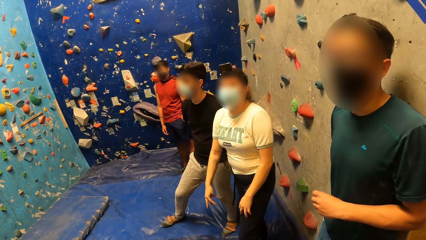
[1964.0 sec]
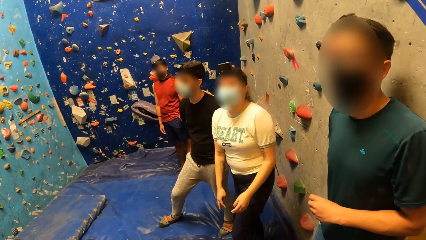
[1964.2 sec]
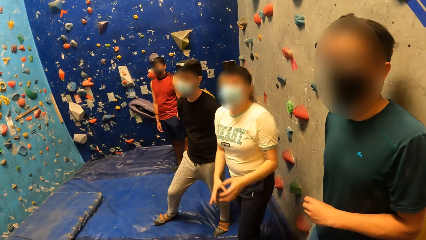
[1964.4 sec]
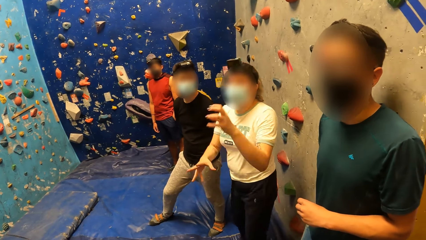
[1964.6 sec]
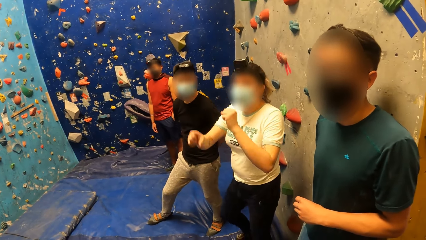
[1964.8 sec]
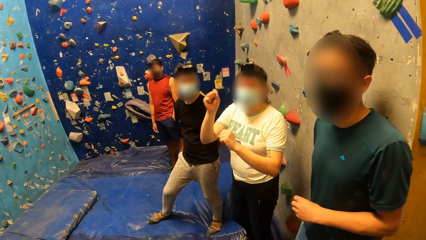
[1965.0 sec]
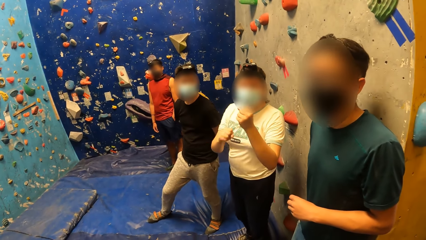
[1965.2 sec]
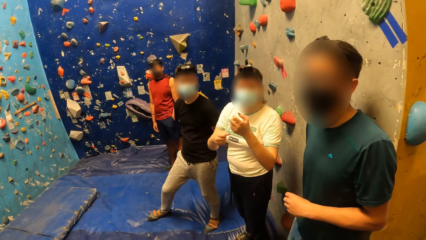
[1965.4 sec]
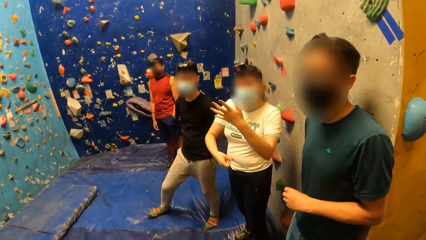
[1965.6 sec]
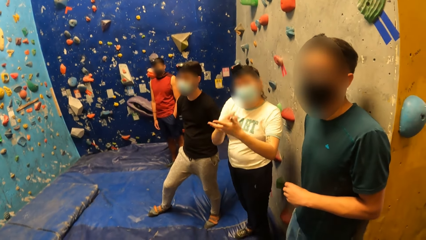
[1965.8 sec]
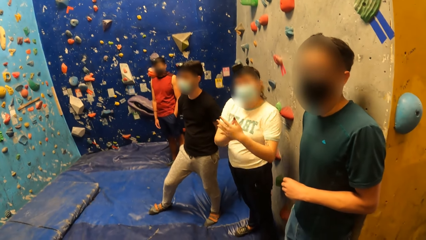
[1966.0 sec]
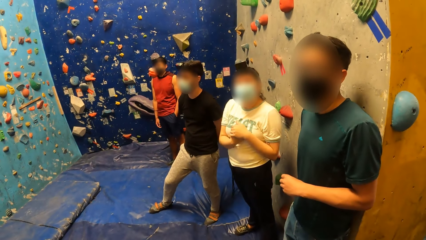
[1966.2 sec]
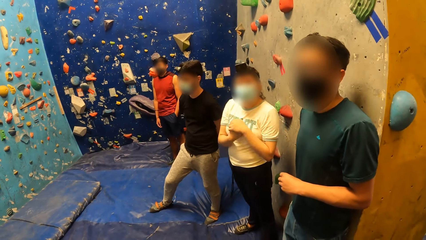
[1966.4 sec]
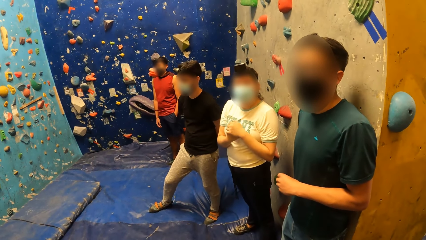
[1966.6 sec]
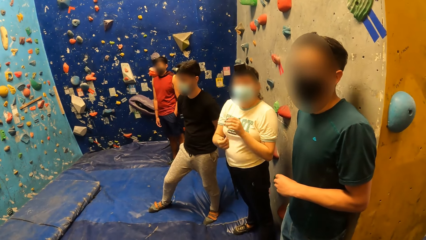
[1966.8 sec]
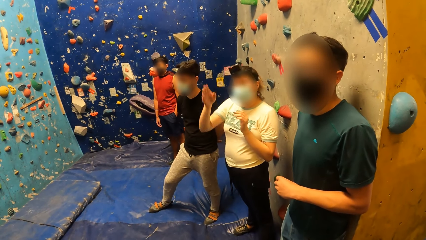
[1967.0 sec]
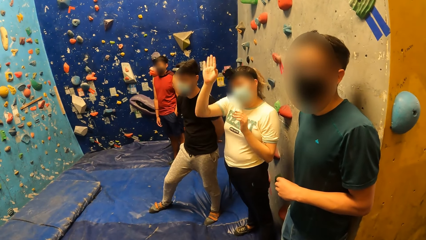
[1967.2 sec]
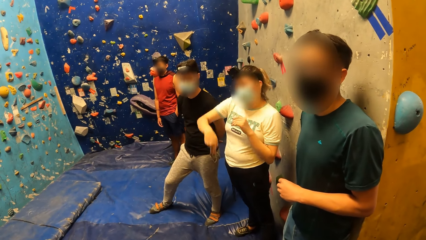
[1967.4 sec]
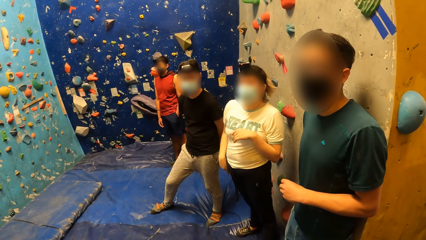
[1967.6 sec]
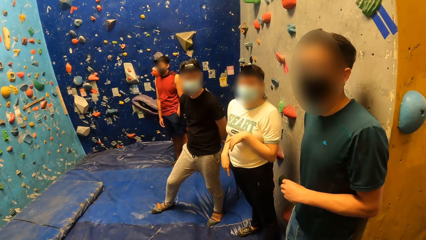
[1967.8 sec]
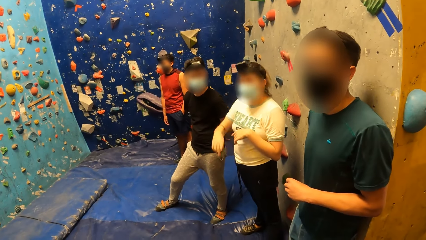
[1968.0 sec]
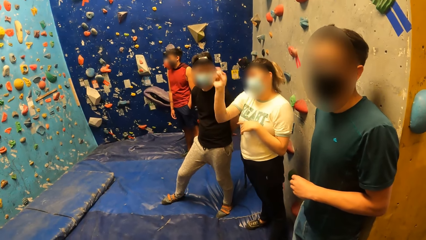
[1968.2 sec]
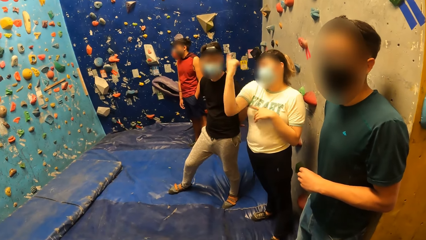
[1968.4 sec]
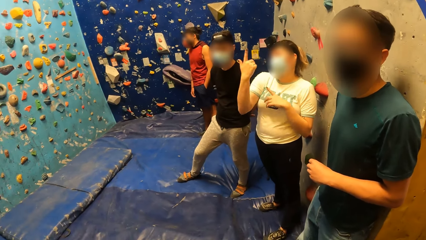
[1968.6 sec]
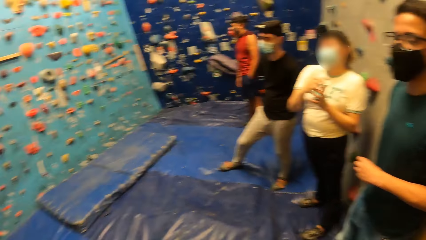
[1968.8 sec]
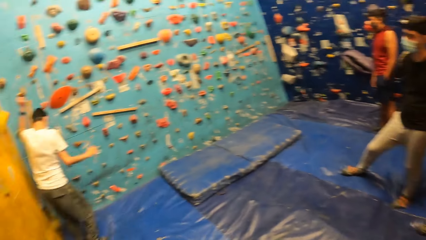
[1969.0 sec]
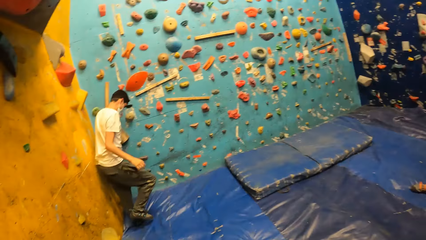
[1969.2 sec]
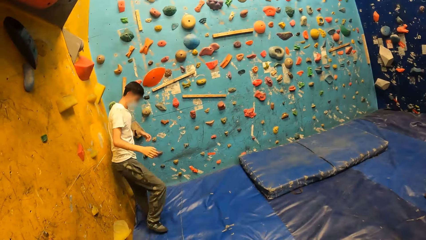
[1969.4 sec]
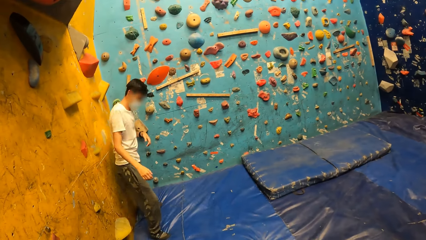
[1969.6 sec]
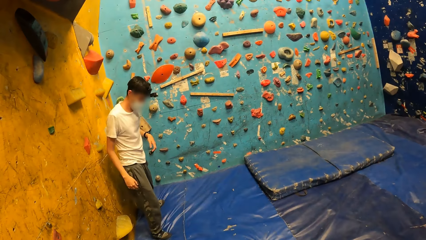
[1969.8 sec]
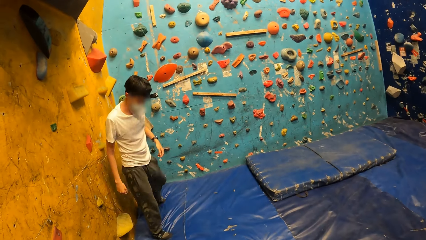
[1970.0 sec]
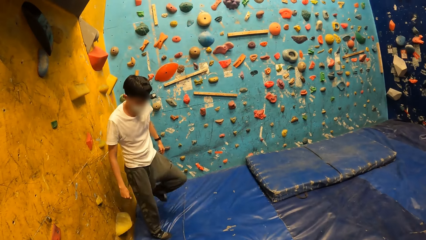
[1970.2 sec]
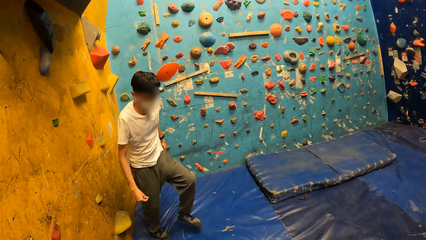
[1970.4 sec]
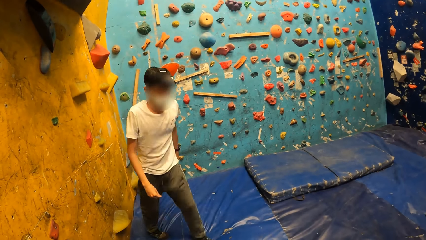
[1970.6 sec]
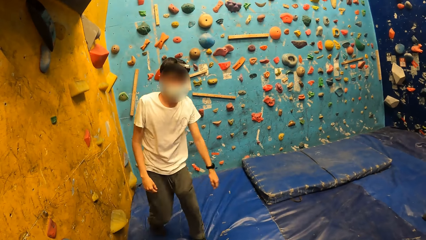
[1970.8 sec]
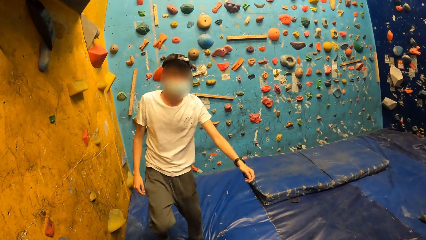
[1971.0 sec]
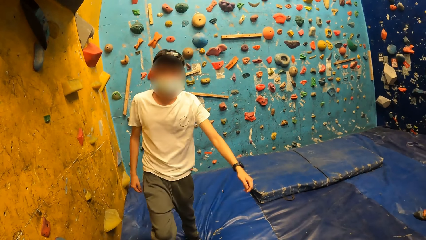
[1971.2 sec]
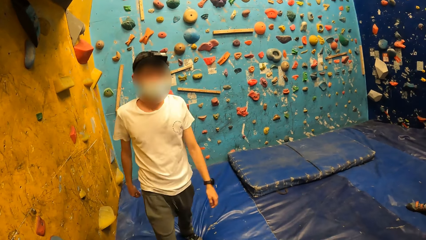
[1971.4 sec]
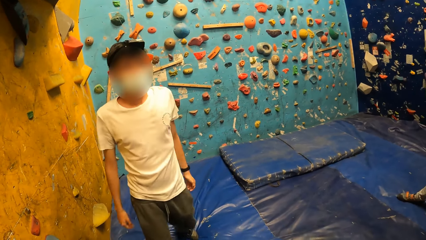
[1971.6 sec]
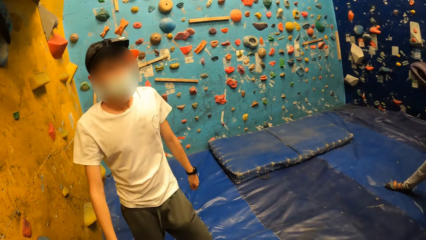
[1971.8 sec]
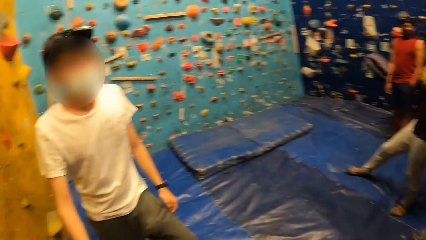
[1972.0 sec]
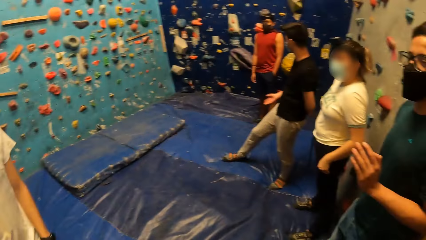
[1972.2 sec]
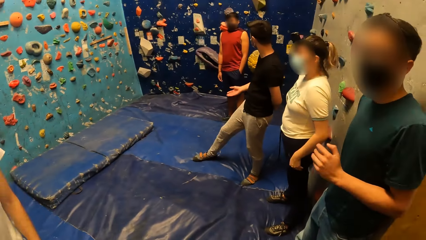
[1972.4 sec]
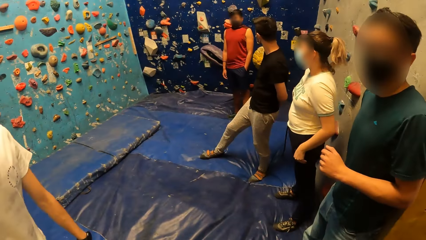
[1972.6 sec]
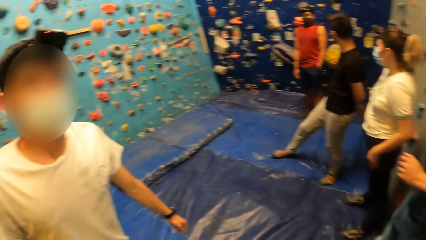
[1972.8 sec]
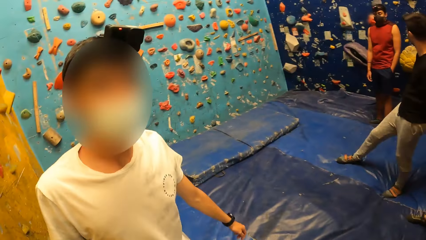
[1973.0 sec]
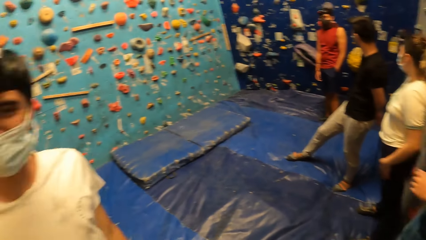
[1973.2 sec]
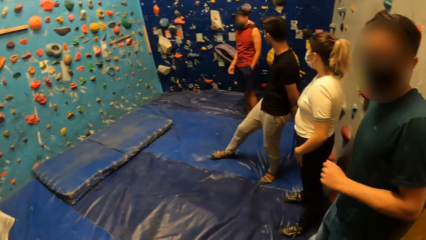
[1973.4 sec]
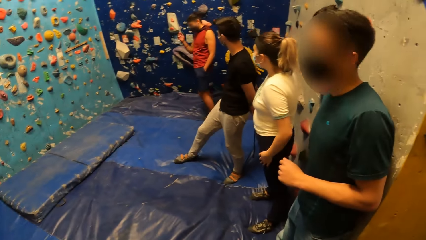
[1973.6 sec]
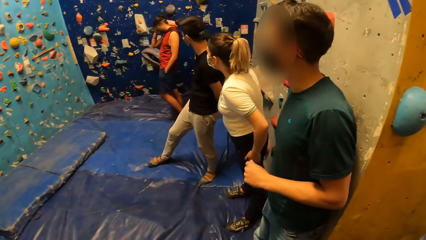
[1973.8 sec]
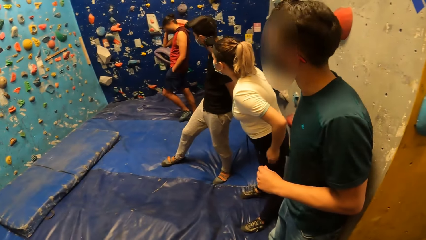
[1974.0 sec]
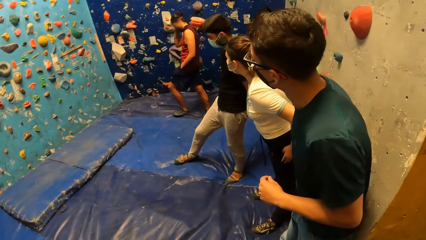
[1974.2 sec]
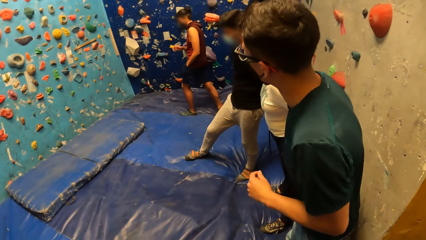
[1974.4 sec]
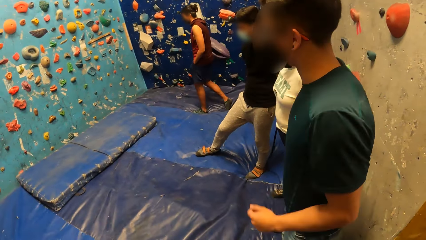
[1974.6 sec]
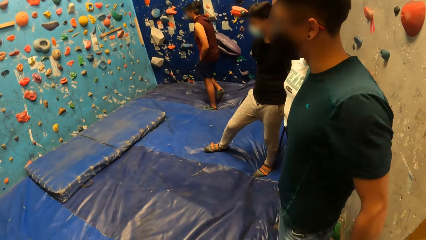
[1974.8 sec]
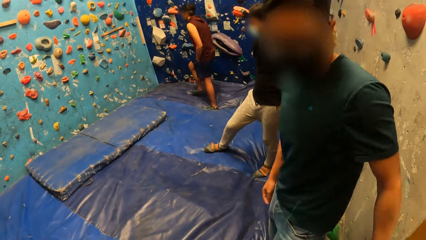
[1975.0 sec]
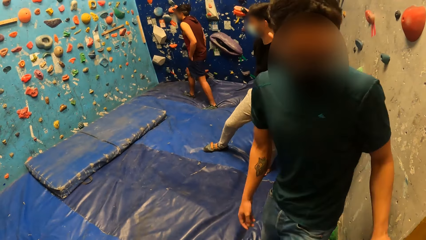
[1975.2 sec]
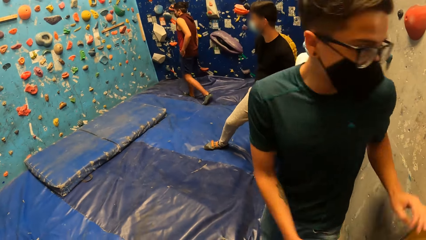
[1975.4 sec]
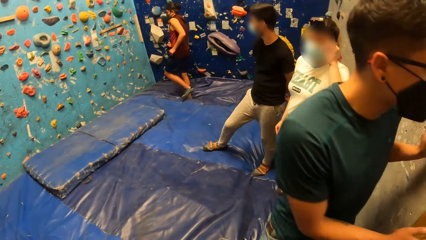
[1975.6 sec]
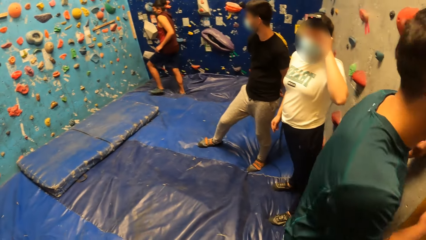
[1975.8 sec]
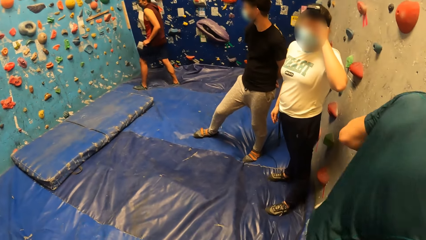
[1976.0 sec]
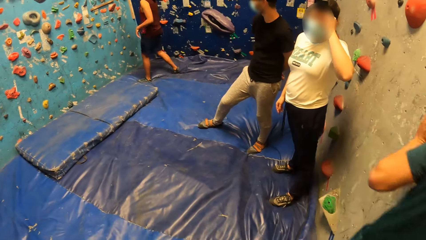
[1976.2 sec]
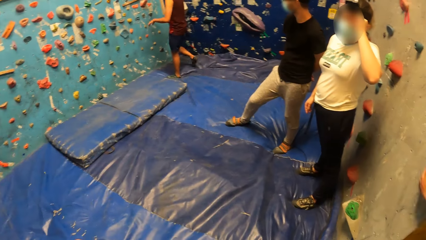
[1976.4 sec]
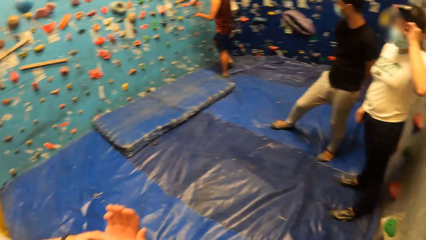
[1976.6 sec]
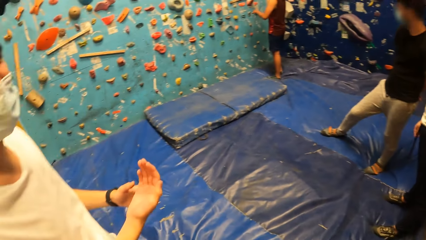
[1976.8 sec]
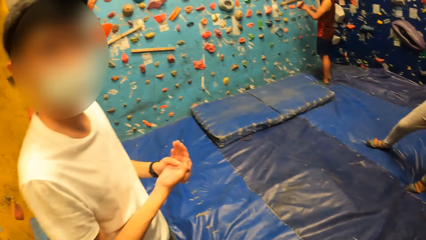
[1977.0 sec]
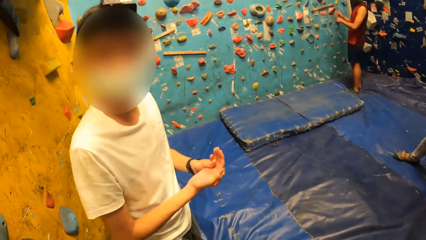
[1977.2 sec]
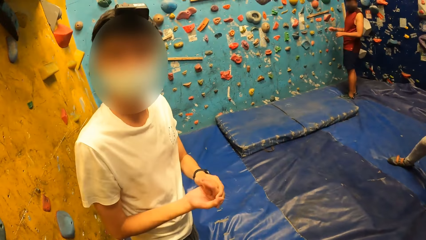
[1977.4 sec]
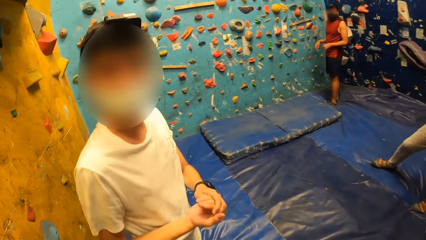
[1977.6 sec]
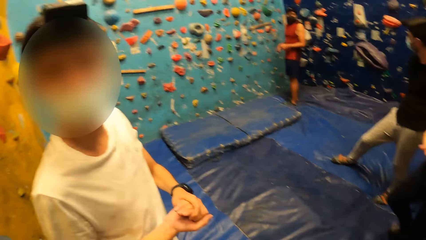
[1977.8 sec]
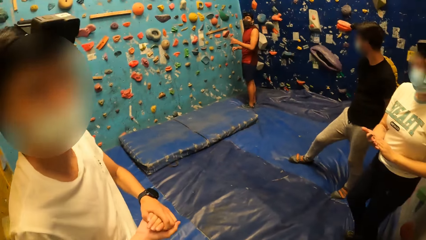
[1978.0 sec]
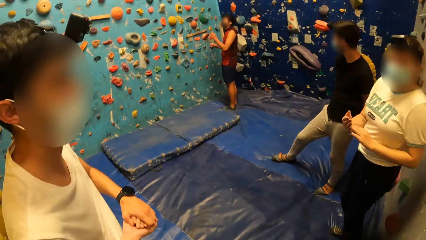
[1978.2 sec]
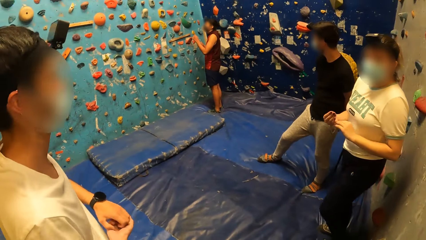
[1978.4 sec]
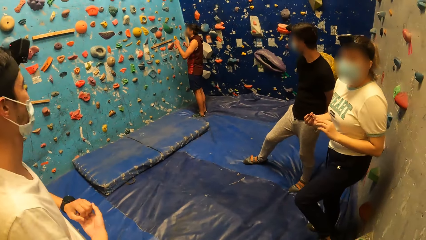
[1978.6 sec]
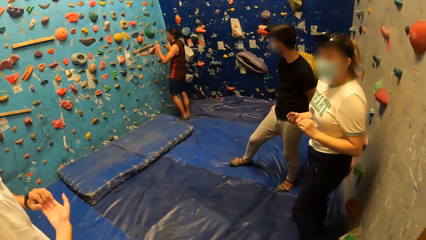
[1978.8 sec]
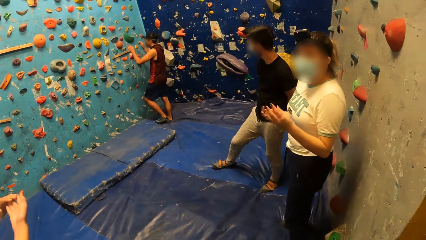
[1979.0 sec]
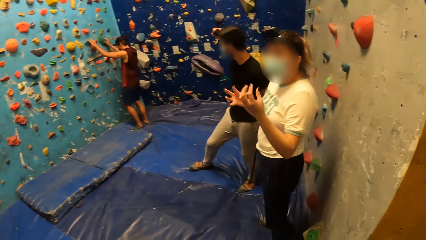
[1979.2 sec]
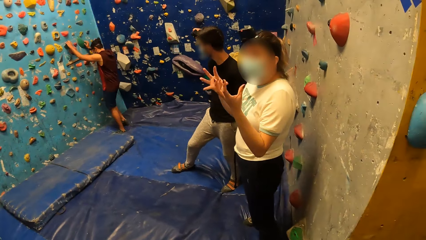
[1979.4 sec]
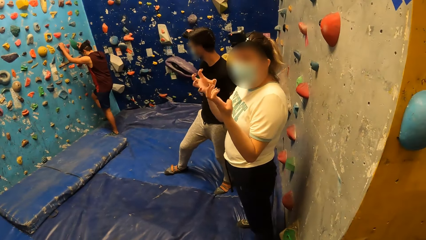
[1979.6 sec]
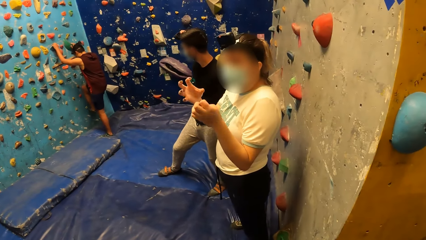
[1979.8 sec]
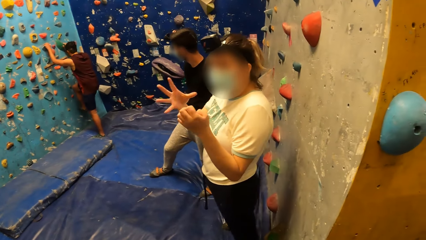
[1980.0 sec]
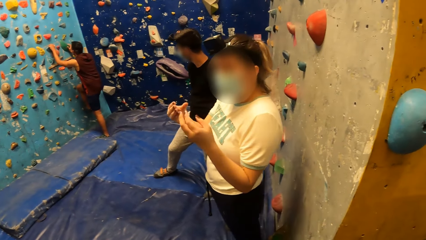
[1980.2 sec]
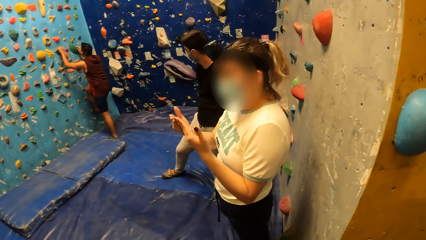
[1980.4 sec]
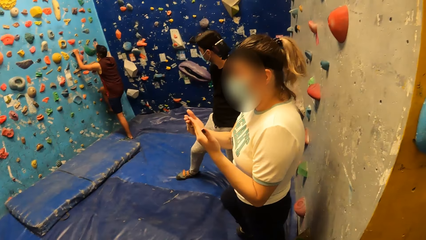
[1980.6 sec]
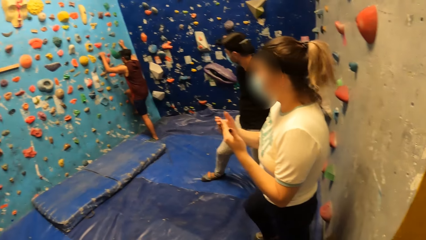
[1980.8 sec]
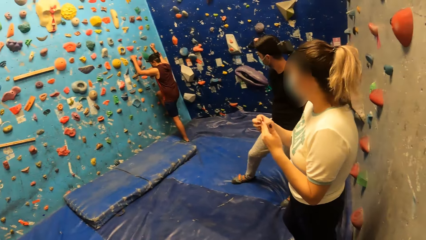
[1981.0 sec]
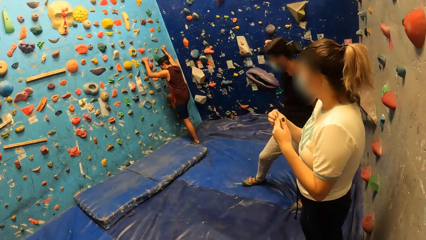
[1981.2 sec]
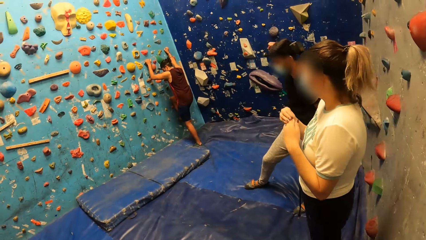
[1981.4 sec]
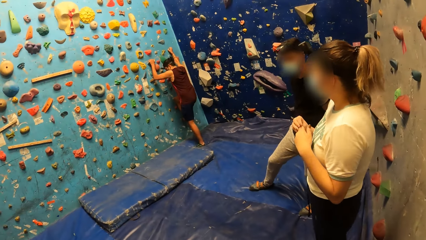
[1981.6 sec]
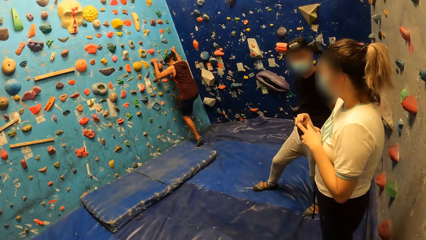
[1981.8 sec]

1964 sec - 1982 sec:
A man climbs down from the wall and walks towards the camera wearer. The man interacts with the camera wearer. Another man interacts with the first man. A third man walks towards the wall and climbs the wall. Another man leaves the room. The first man interacts with the camera wearer. The first man interacts with a woman. The third man holds the wall with both hands.
